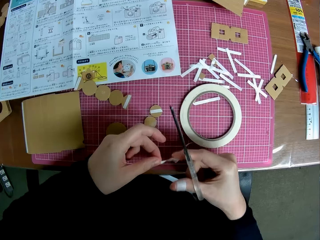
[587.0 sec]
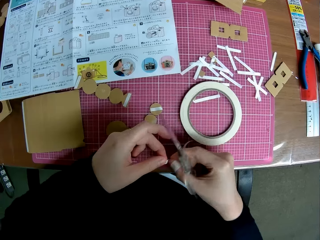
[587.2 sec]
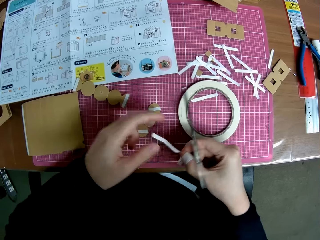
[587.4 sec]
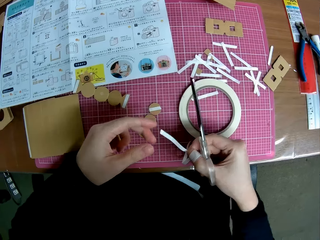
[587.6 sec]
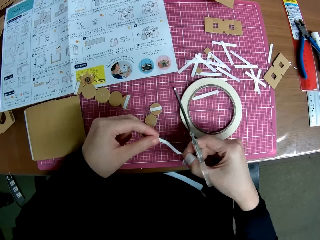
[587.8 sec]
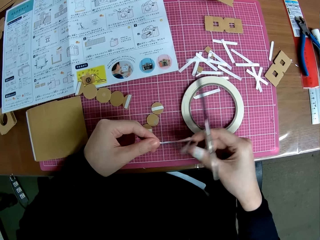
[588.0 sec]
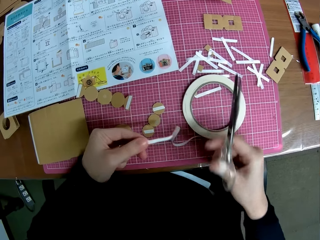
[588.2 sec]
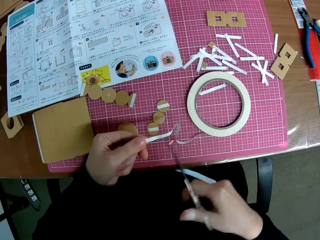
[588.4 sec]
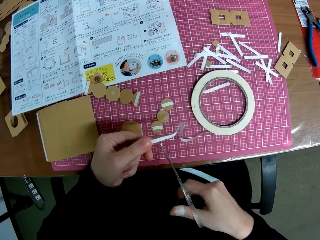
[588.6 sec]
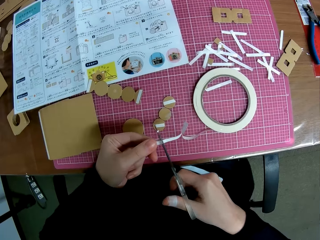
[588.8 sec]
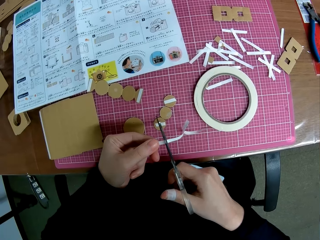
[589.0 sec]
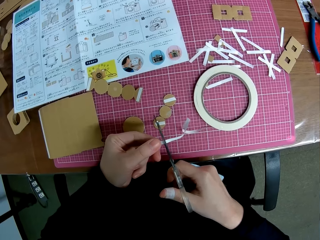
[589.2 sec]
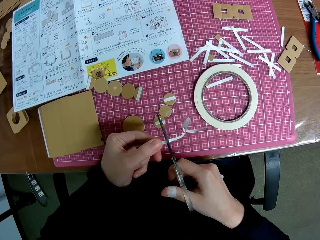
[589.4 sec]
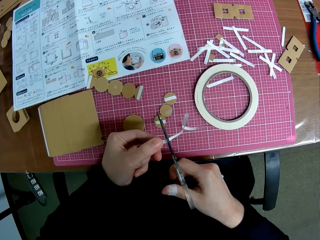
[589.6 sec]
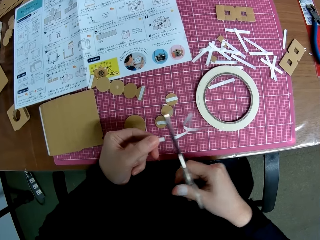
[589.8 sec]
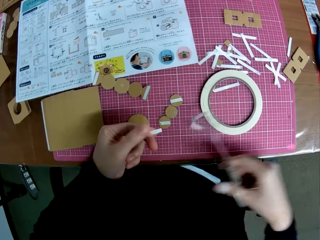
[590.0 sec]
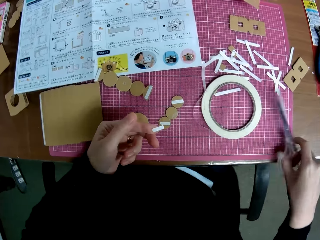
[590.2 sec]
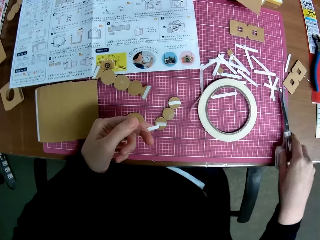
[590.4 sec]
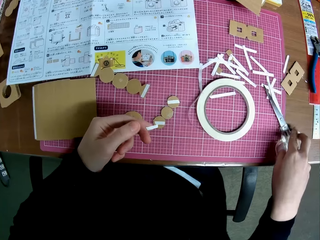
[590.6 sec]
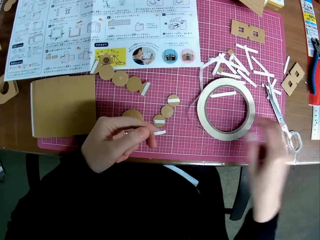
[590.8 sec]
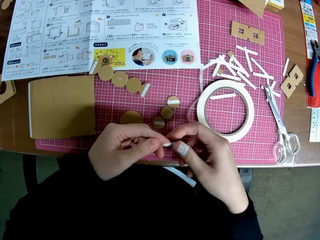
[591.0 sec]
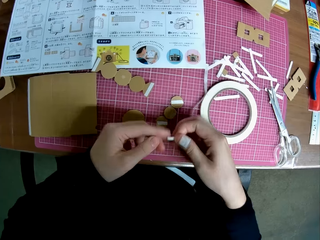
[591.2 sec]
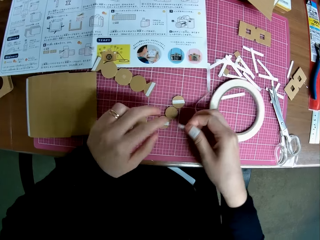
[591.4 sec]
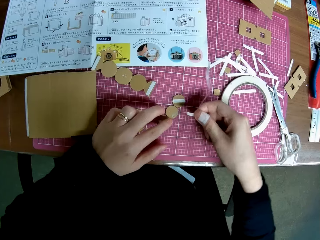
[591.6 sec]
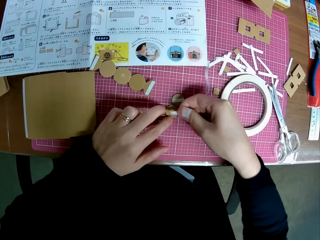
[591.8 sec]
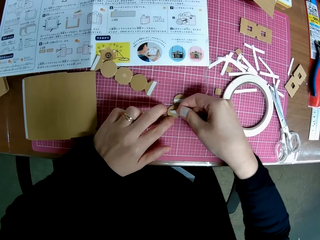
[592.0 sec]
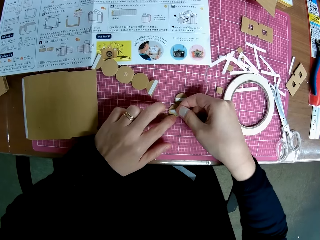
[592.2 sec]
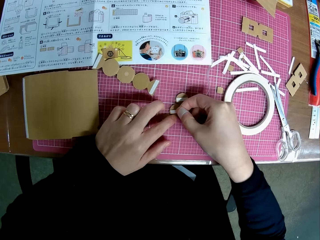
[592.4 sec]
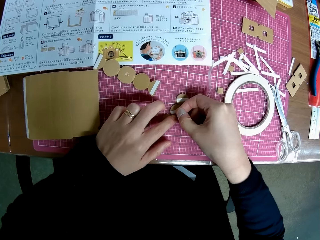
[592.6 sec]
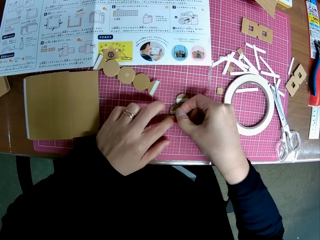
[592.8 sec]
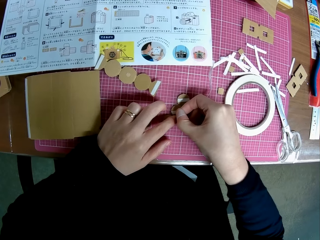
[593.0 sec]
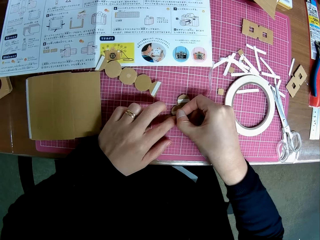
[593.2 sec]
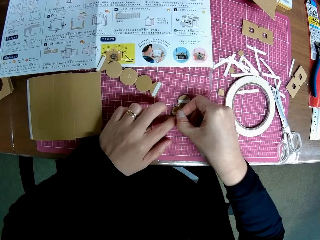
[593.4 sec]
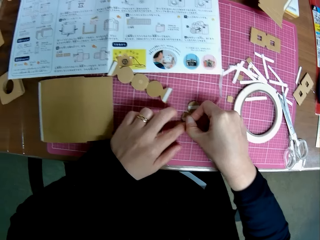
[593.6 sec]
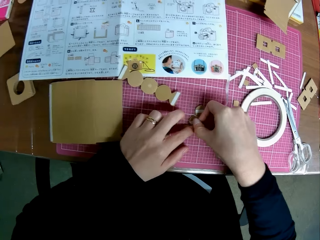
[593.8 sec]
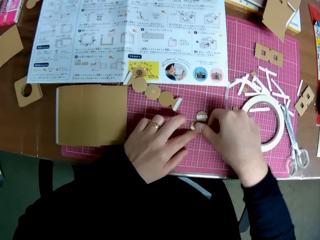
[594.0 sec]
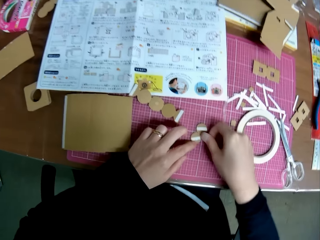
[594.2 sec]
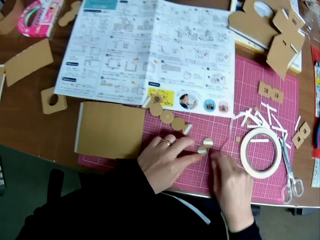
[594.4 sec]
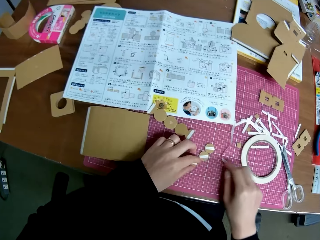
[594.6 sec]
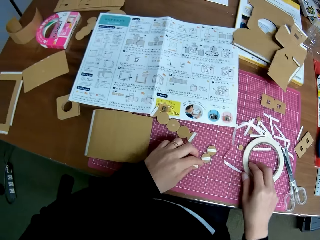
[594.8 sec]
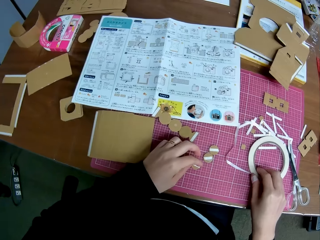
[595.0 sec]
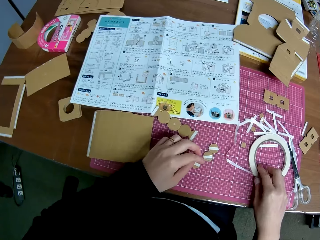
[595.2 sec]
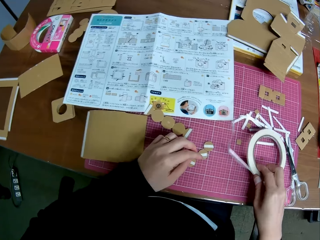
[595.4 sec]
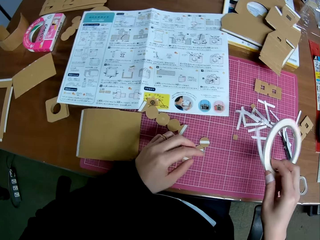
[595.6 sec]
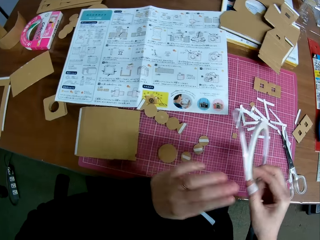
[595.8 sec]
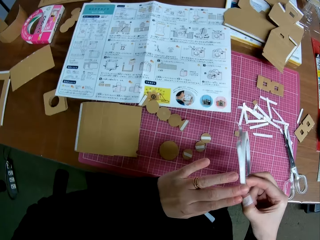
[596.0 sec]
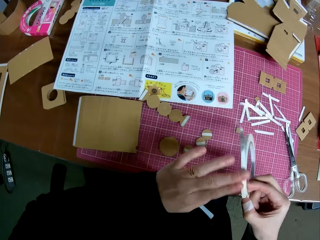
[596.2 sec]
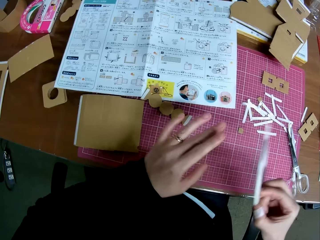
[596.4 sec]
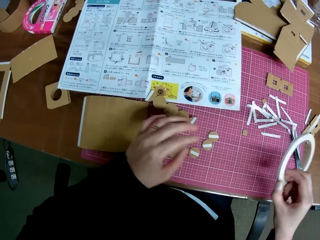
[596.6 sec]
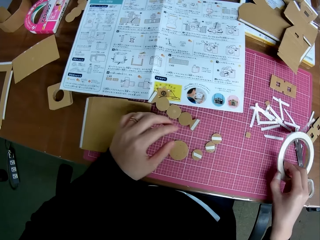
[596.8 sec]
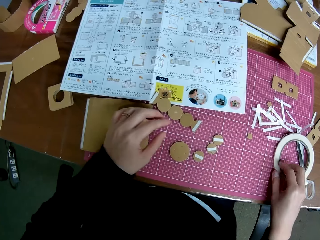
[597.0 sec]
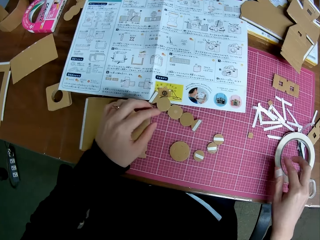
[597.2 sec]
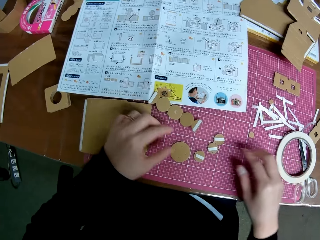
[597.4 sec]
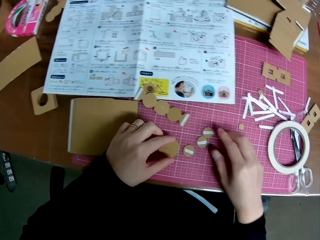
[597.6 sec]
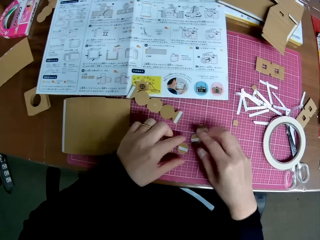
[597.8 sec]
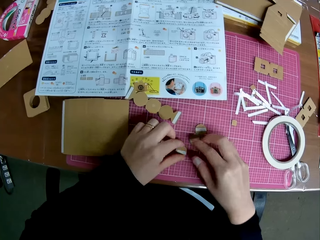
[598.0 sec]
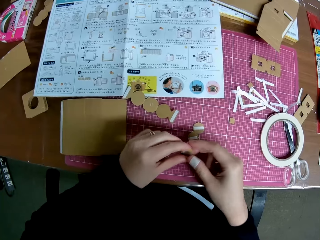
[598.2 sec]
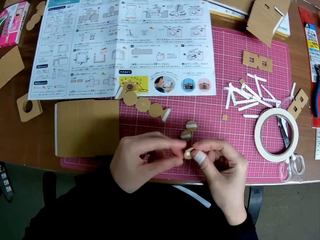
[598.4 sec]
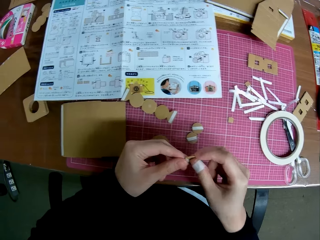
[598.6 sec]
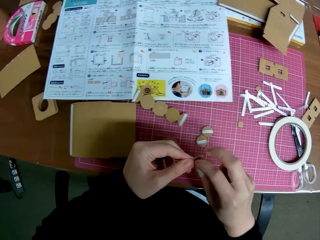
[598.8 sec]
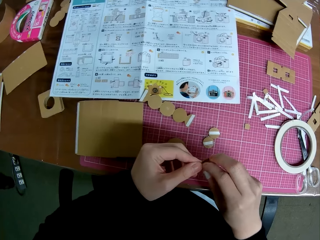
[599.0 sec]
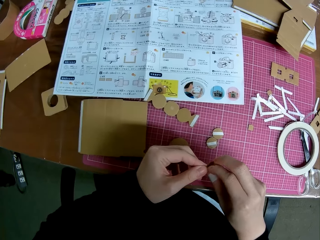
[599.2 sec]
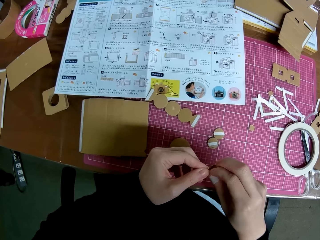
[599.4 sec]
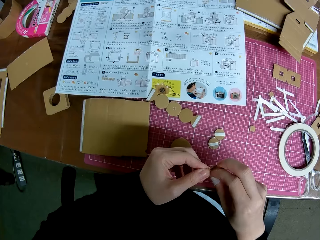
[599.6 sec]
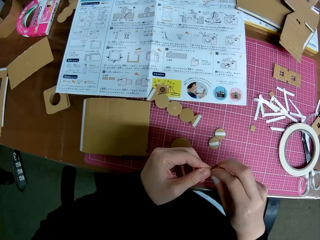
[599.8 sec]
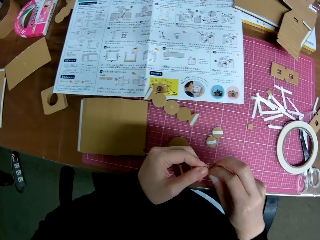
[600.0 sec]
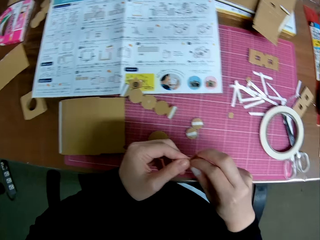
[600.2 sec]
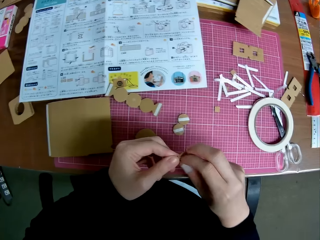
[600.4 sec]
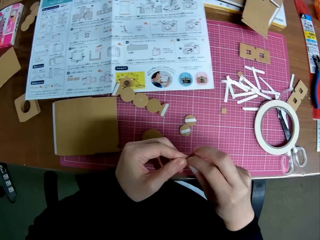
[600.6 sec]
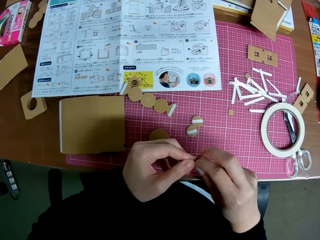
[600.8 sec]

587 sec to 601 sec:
The camera wearer cuts off the sellotape. They put the scissors on the cutting mat. They stick the sellotape on the cardboard craft. They pick up the sellotape from the cutting mat. They wrap the sellotape. They rub their left hand on the sellotape. They put the sellotape on the cutting mat. They drop the scissors from the table. They pick up the cardboard craft on the table.

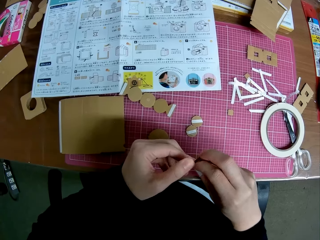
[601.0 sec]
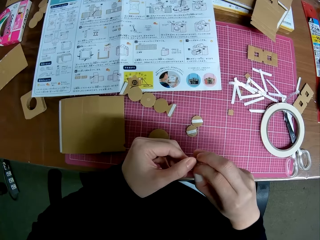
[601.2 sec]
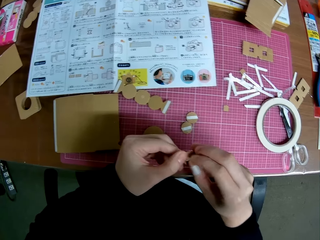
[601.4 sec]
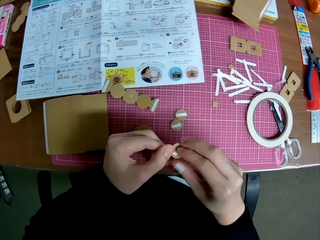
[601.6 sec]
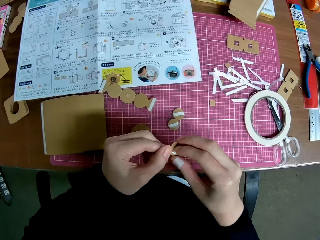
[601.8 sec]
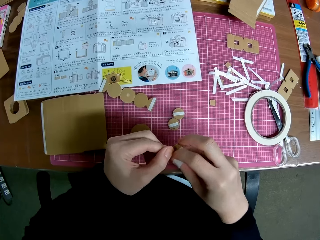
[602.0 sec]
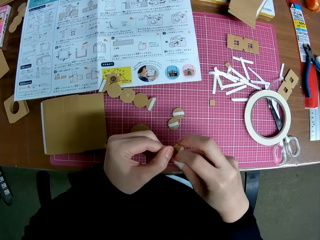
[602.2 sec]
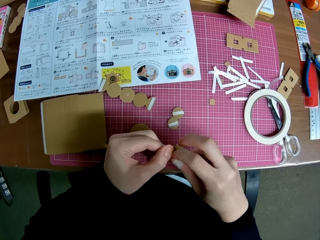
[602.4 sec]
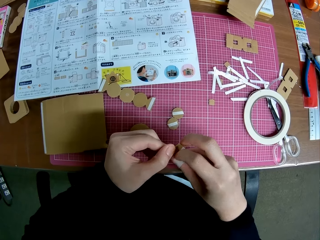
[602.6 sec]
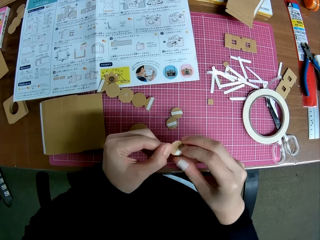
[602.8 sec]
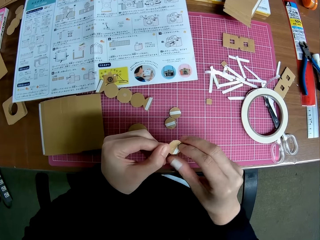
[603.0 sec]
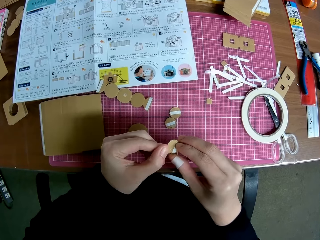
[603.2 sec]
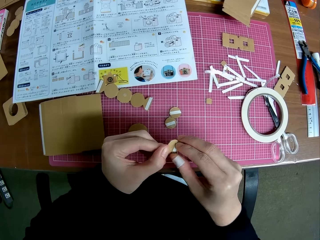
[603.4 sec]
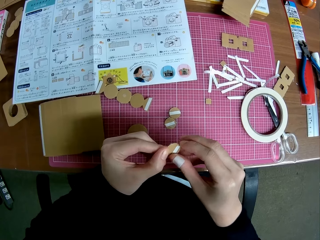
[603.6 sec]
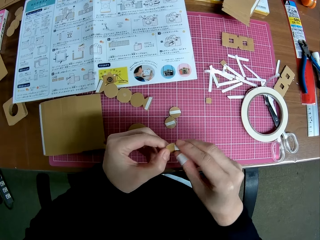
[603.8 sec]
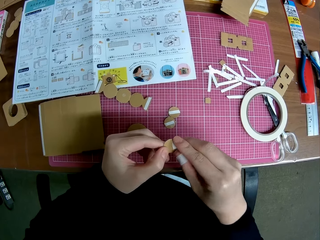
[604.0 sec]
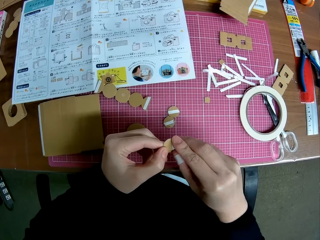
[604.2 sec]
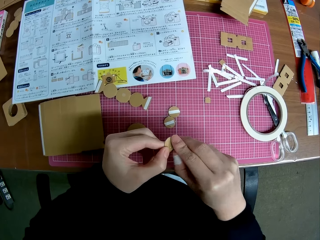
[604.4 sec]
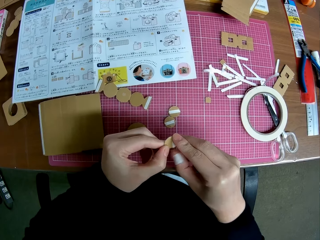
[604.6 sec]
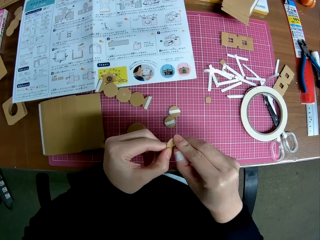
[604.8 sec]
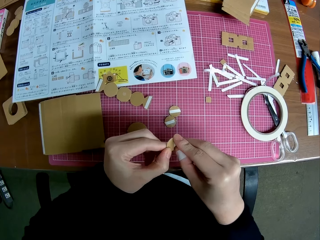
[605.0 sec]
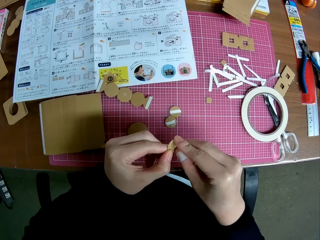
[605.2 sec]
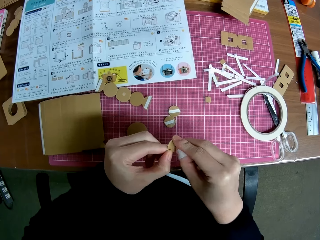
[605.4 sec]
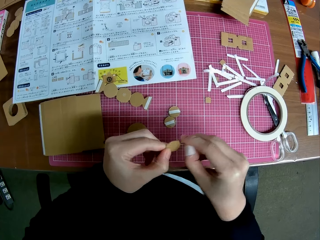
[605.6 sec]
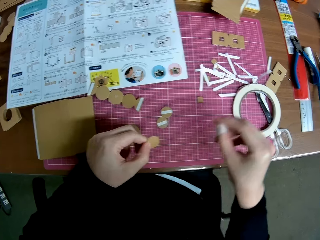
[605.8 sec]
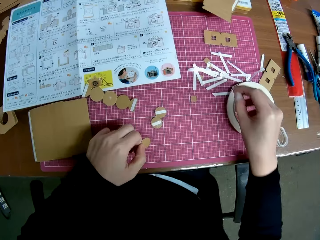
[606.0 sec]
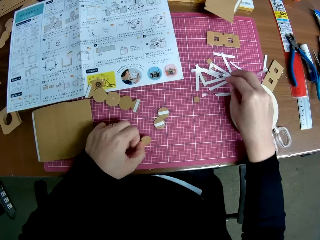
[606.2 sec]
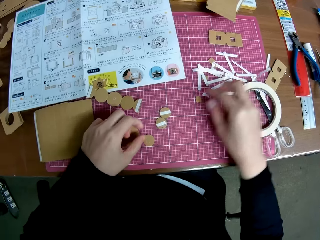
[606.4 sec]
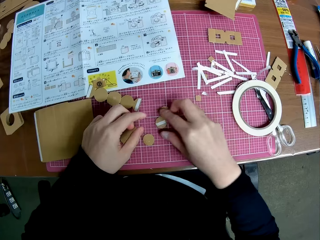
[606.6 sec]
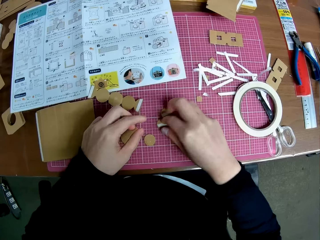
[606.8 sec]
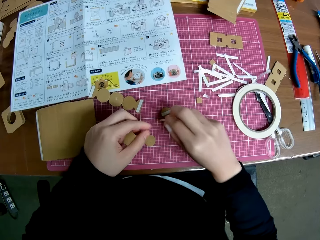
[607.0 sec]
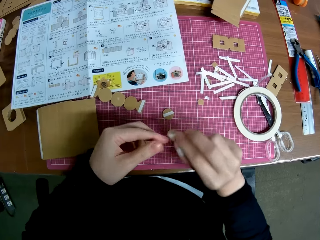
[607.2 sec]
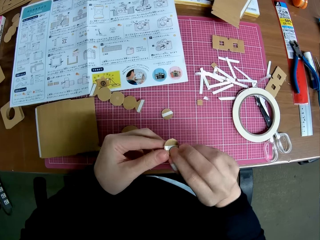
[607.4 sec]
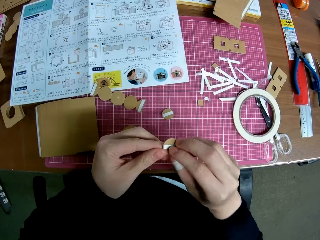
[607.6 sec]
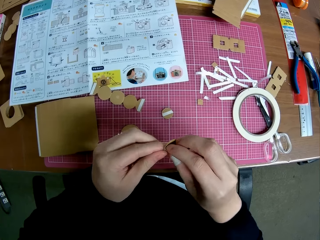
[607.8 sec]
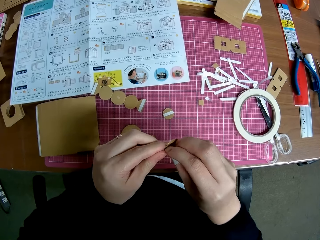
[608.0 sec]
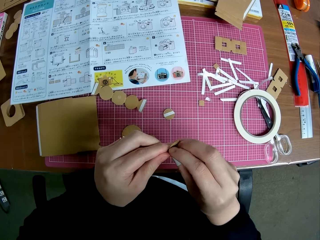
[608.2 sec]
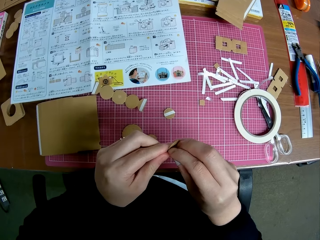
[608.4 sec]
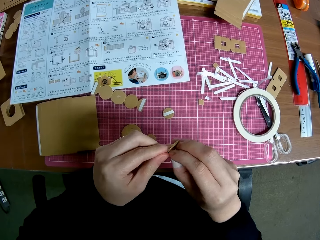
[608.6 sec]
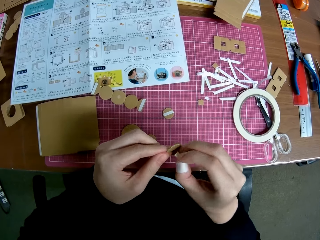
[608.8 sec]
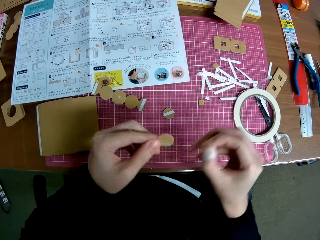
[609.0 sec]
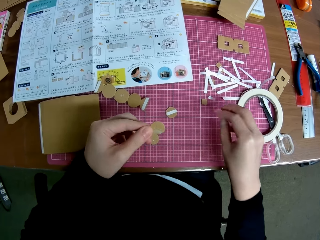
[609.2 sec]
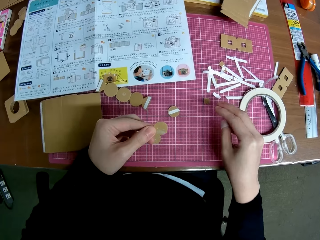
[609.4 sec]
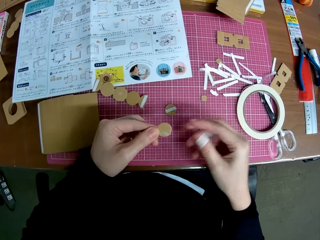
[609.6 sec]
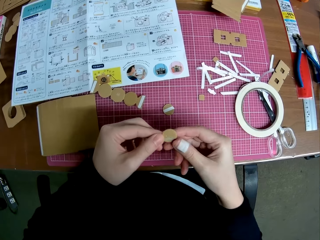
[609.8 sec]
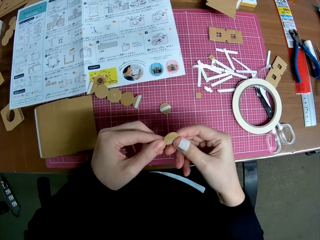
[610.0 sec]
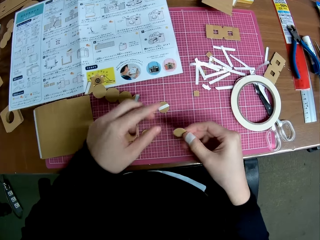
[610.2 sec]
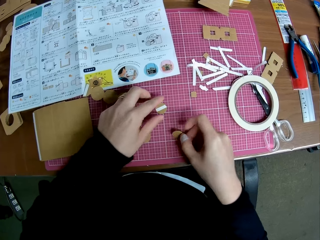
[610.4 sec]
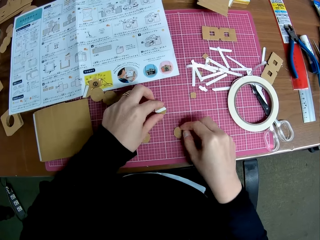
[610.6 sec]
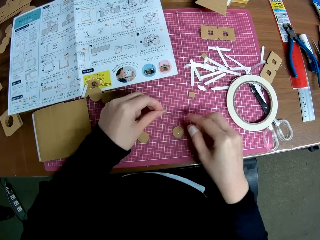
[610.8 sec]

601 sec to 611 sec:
The camera wearer removes the piece of sellotape from the cardboard craft. They remove the sellotape on the piece of paper. They put the cardboard craft on the cutting mat and the piece of sellotape on the other crafting materials. They pick the cardboard craft from the cutting mat. They remove the piece of sellotape from the cardboard craft. They put the piece of sellotape on the cutting mat. They drop the piece of paper on the table.
